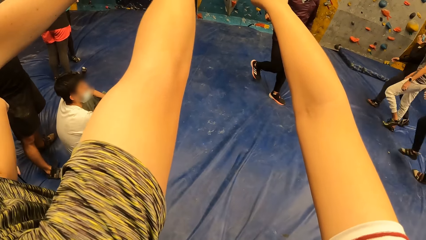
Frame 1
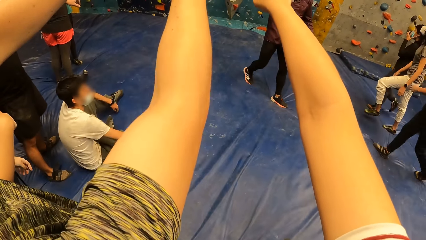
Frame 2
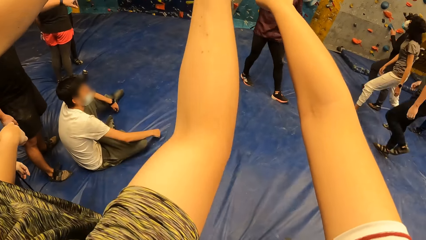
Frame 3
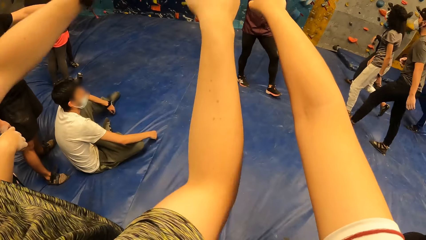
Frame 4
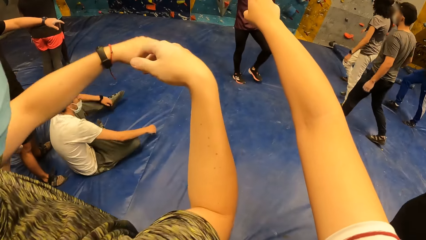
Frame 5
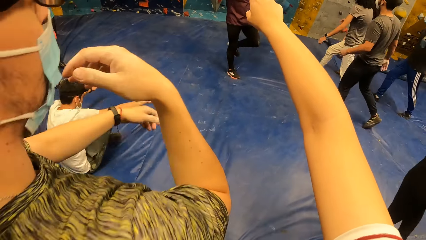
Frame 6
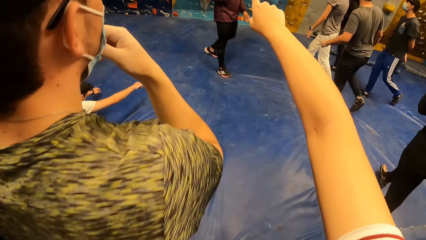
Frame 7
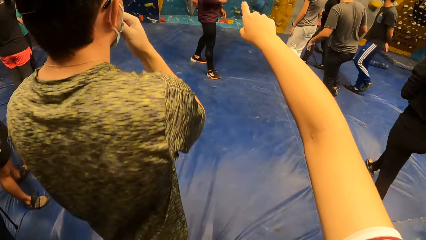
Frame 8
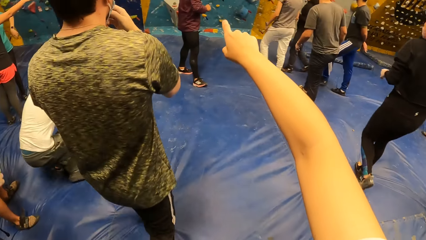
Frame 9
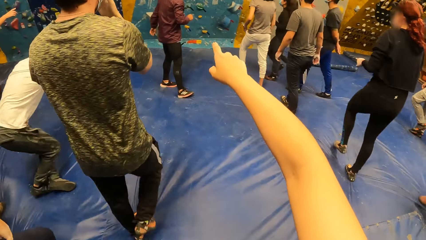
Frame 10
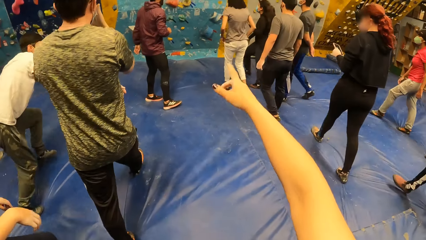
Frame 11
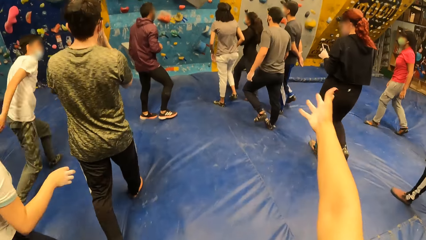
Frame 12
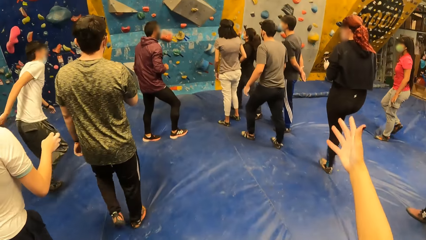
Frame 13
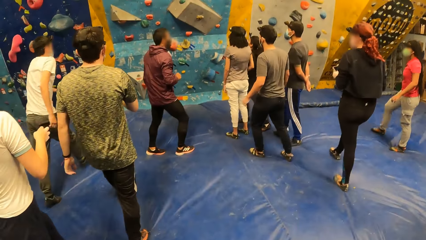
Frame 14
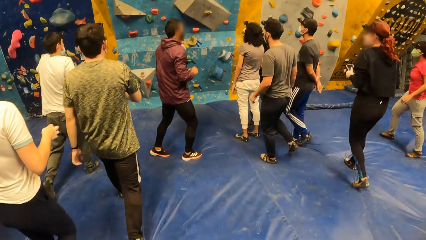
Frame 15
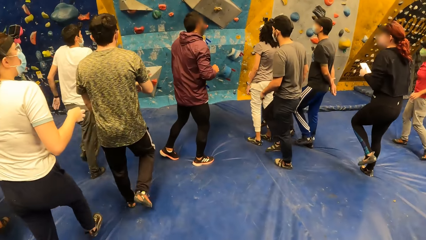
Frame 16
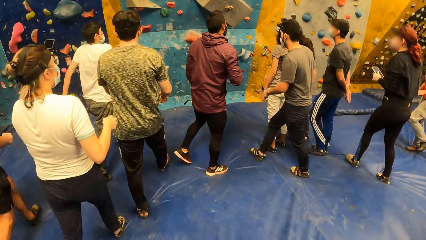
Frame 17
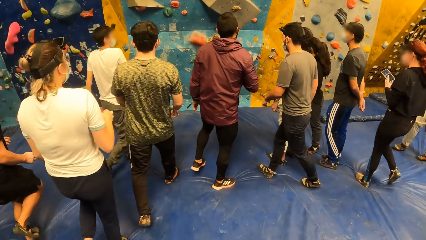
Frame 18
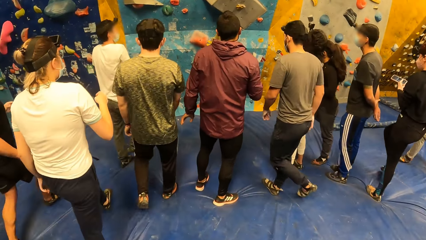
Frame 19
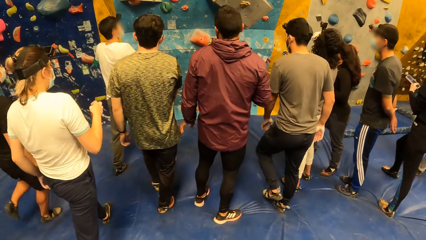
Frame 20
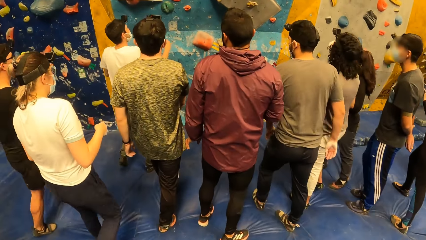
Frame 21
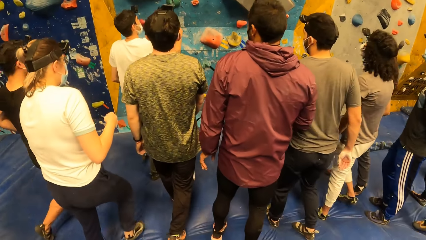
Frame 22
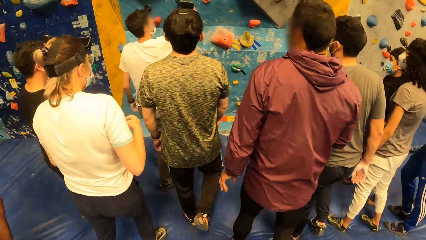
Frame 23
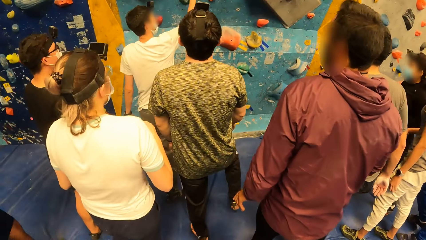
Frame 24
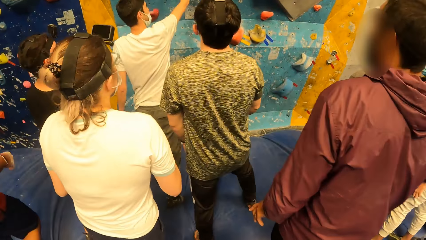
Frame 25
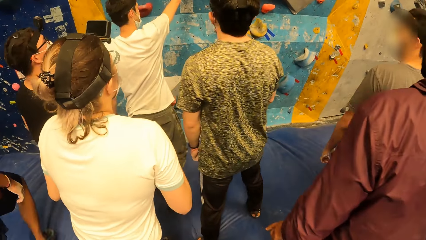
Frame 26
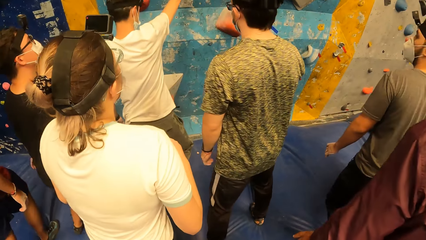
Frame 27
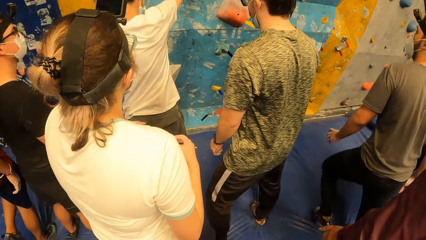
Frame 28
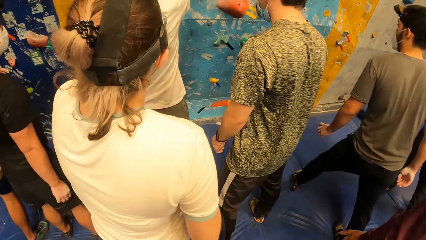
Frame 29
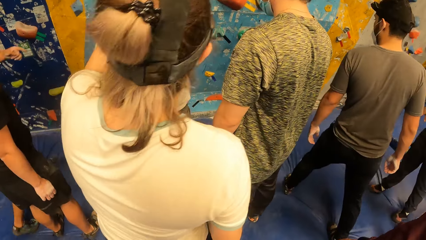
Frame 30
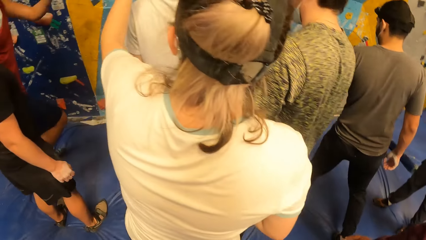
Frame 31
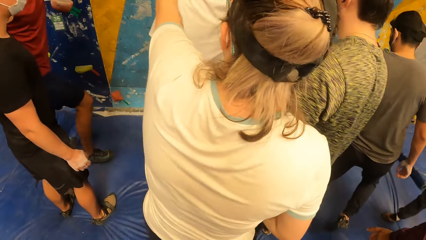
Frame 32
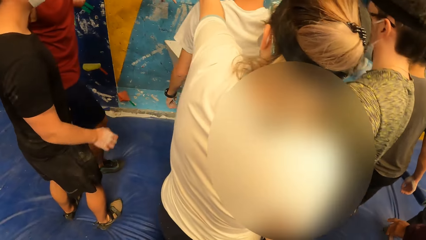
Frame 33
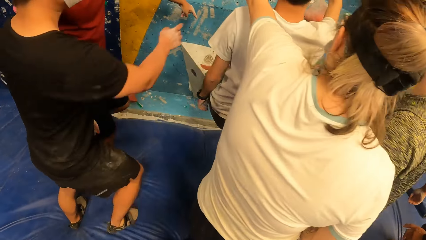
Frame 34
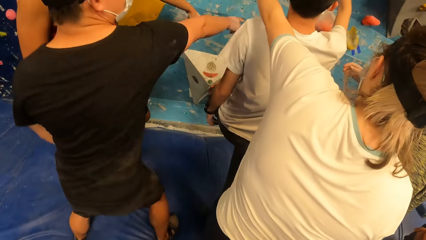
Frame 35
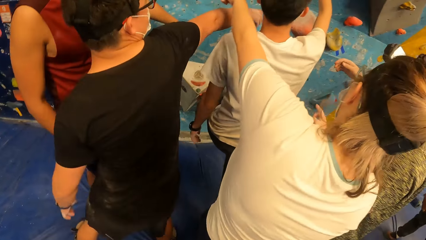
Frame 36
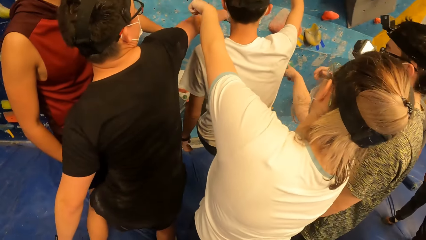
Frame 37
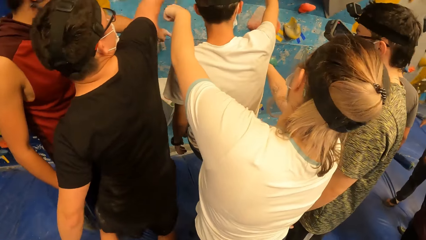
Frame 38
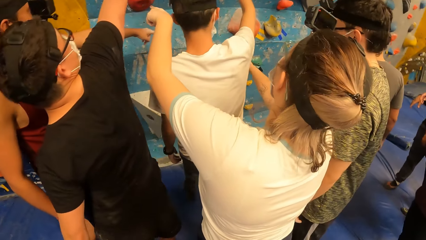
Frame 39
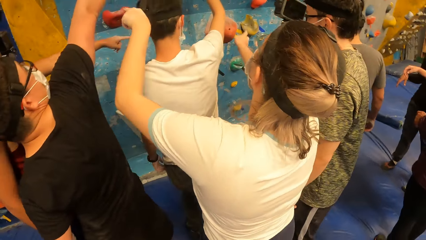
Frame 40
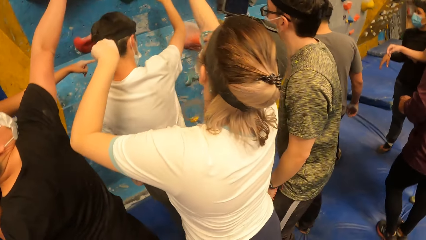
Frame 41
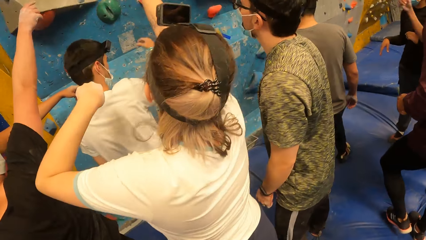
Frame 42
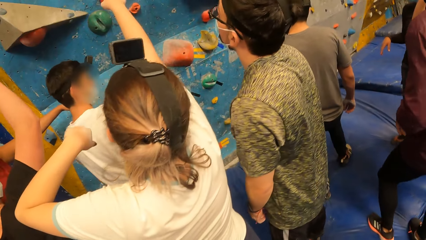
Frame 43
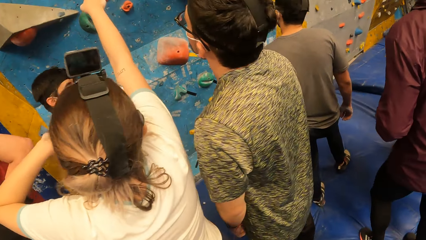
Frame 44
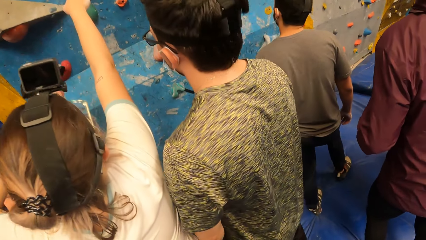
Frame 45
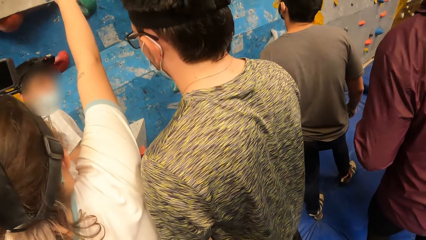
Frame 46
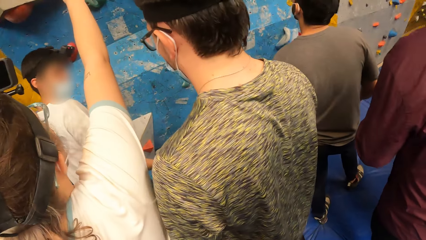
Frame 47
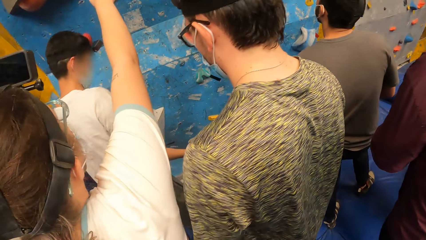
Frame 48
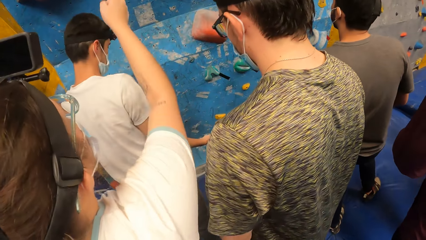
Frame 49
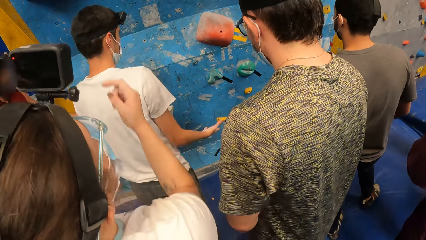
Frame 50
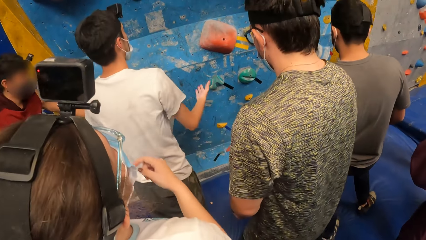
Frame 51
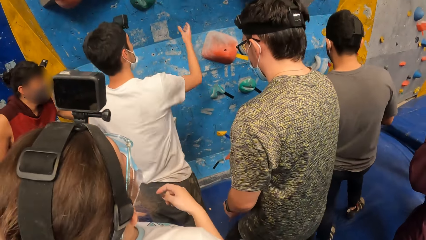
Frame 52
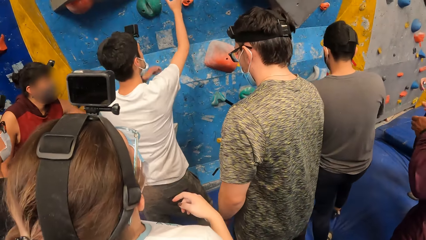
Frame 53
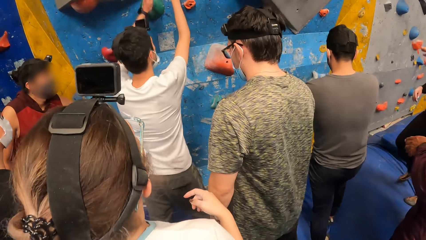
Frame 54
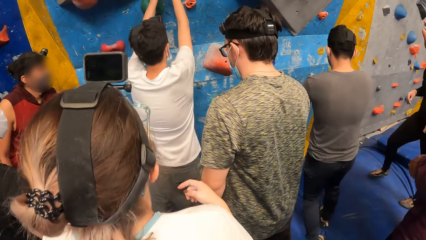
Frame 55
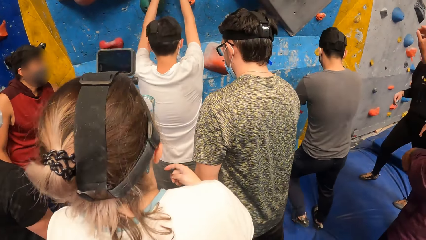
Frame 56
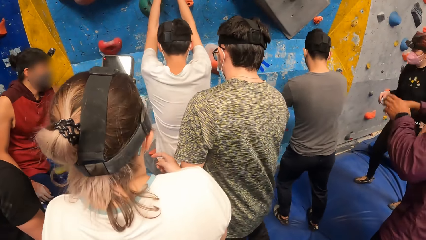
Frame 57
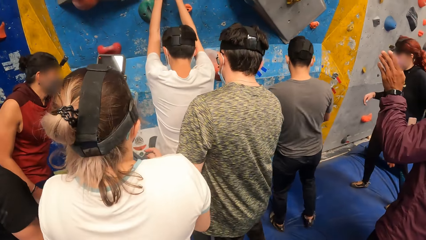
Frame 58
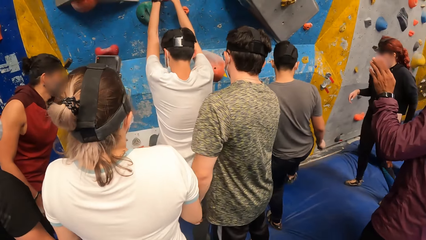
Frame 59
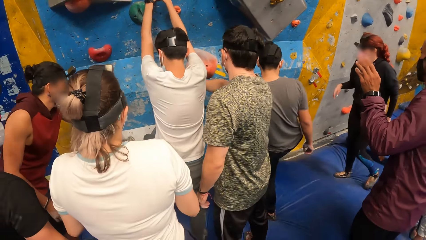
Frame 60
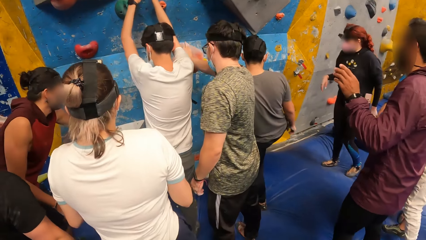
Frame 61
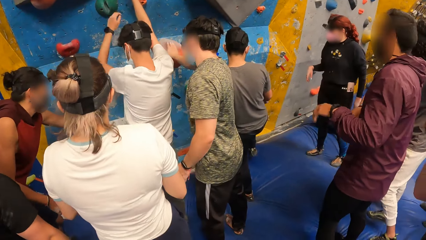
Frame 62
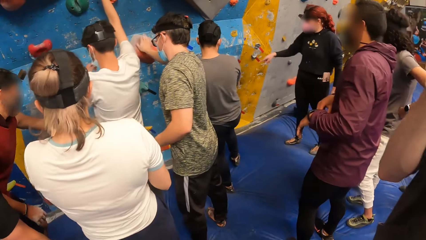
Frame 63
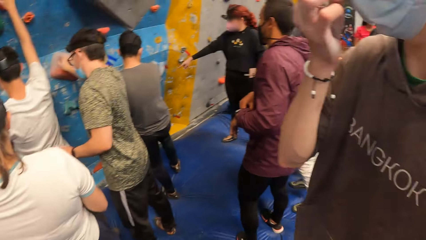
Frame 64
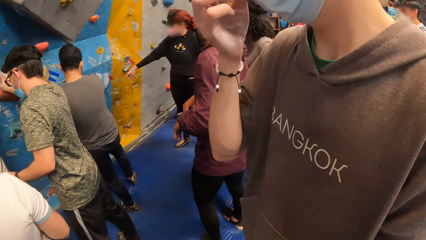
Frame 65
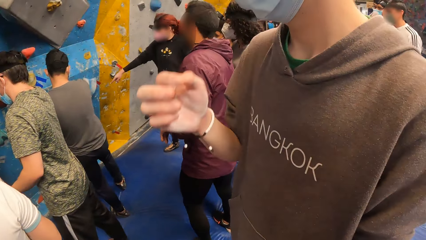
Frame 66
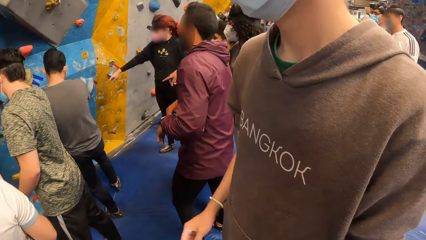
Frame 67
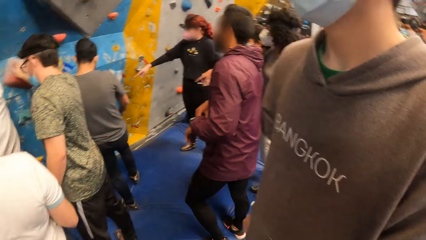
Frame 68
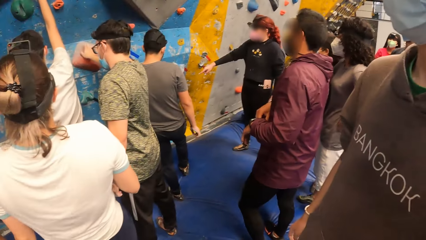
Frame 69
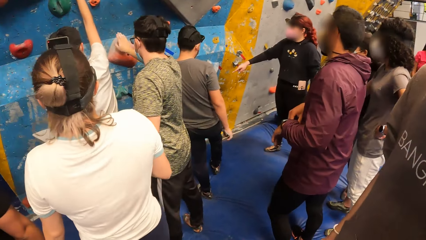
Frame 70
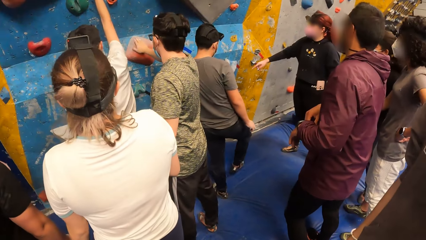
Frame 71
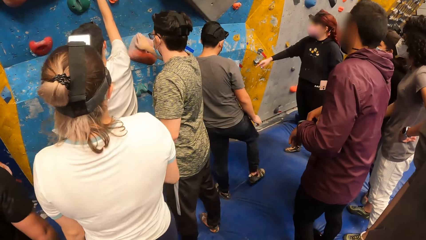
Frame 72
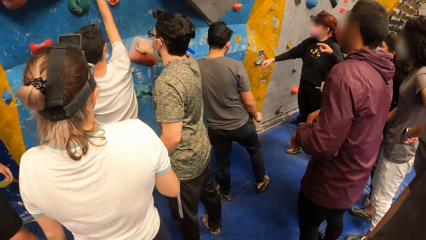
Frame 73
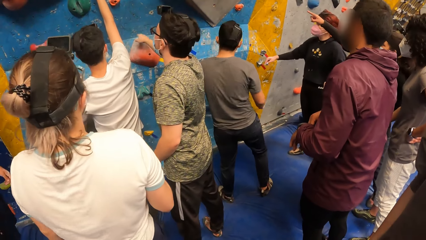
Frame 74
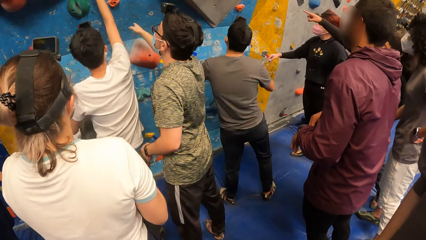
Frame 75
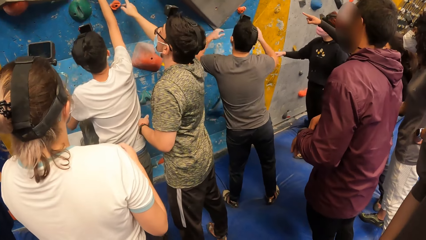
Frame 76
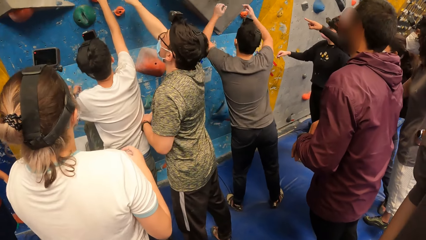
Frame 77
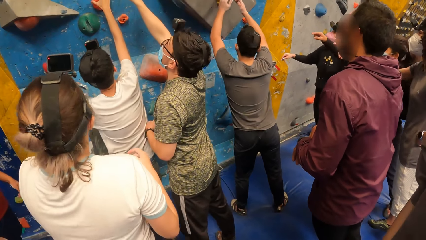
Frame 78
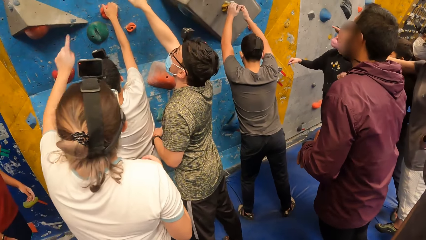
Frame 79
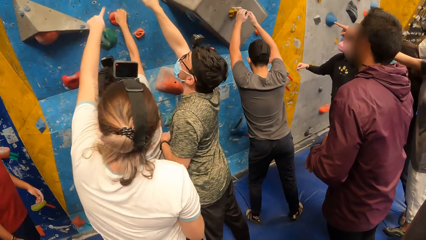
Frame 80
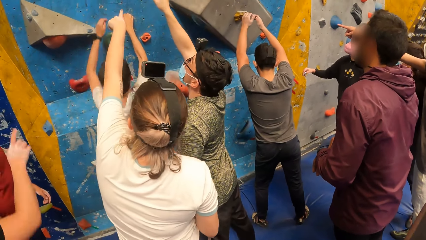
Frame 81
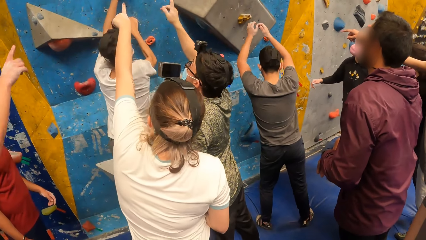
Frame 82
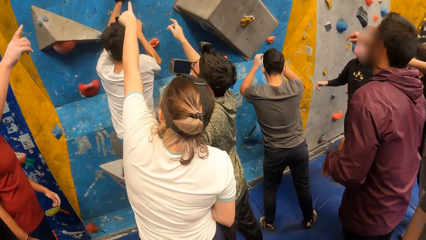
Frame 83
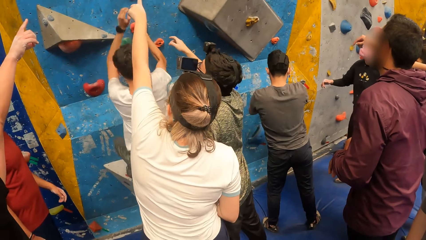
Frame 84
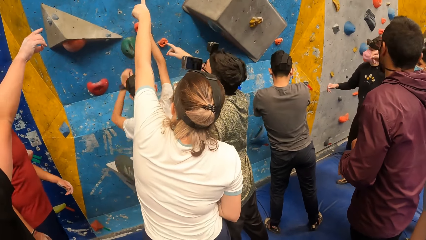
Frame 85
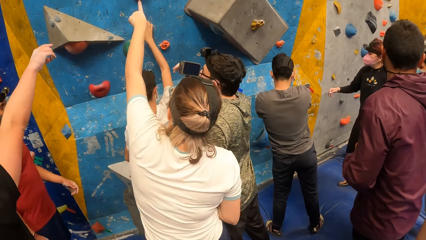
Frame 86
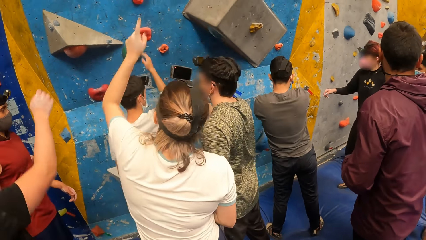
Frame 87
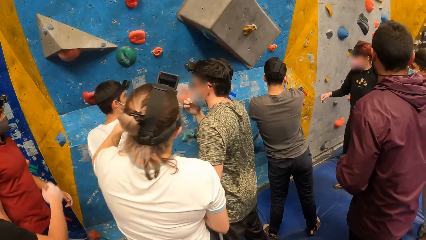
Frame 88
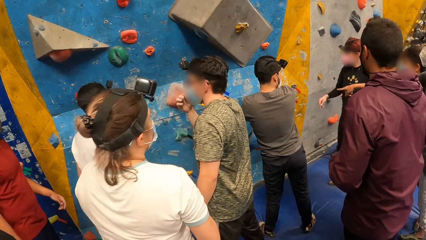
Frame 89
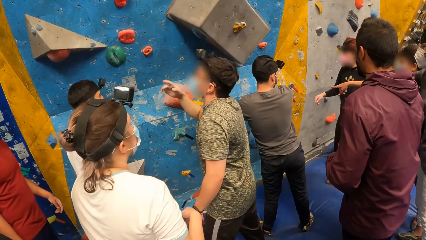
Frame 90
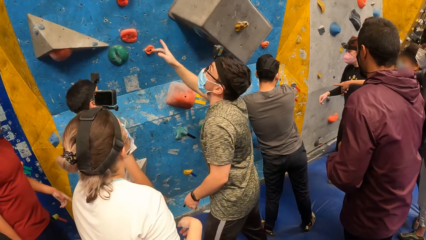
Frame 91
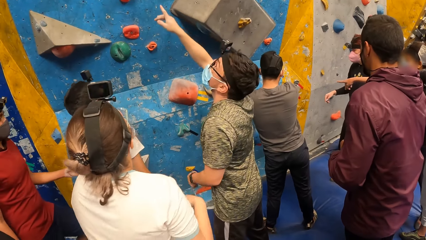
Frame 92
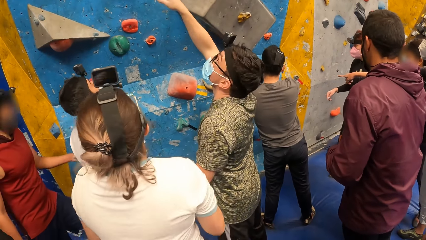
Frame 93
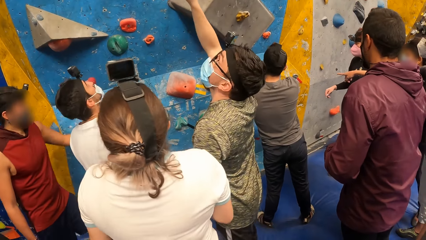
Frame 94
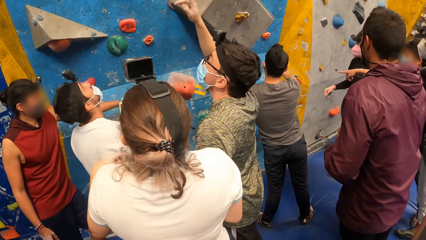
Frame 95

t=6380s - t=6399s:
A man moves the hands and steps forward. A lady steps forward. The camera wearer looks around. Another man touches the bouldering wall with his right hand. The second man touches the bouldering wall with both hands. A third man touches the bouldering wall with his right hand. The first man moves the hand.
